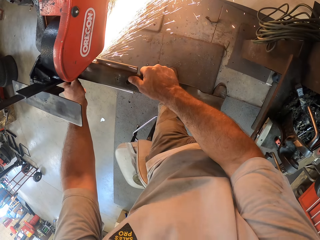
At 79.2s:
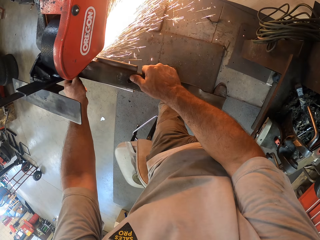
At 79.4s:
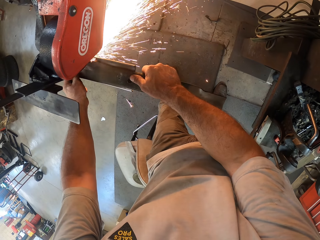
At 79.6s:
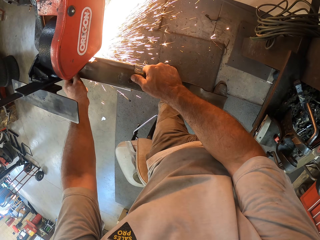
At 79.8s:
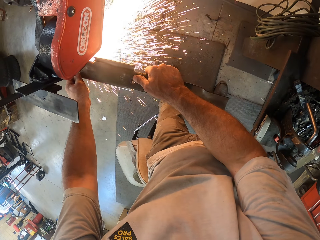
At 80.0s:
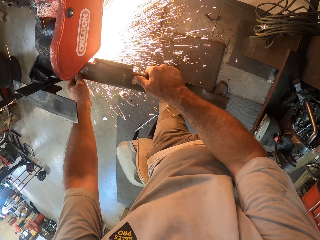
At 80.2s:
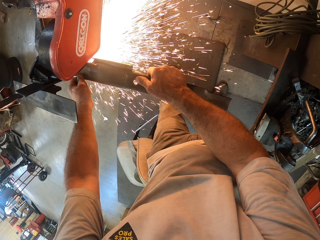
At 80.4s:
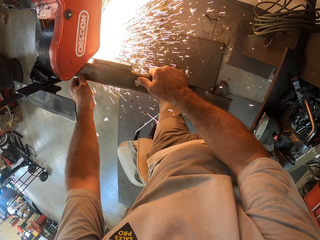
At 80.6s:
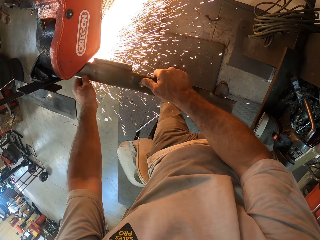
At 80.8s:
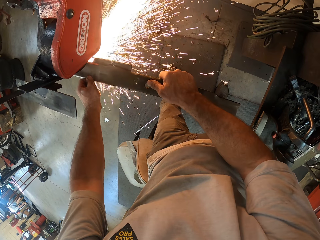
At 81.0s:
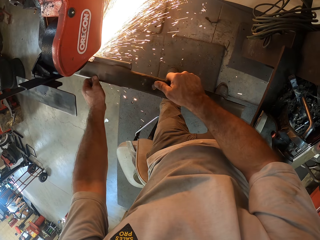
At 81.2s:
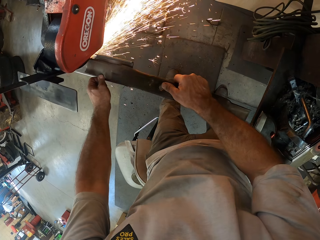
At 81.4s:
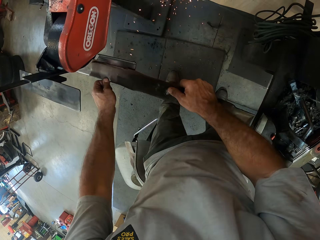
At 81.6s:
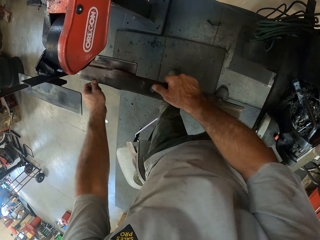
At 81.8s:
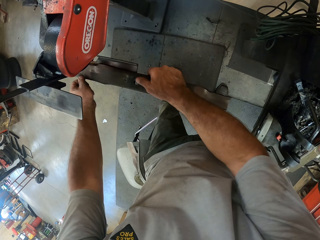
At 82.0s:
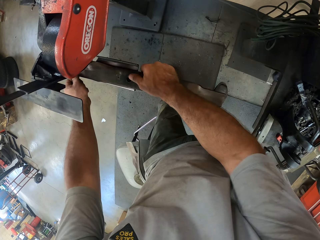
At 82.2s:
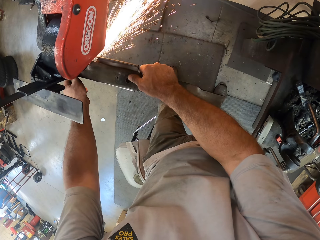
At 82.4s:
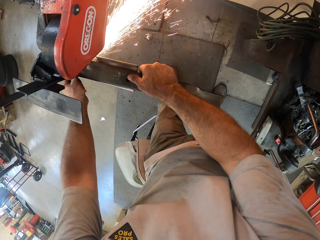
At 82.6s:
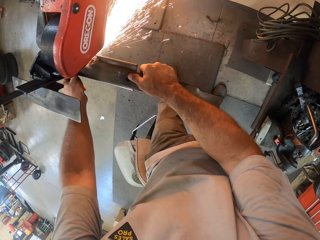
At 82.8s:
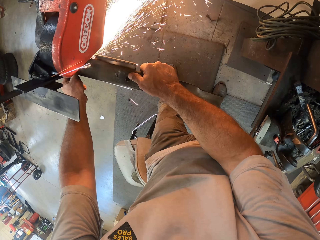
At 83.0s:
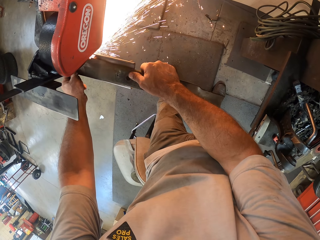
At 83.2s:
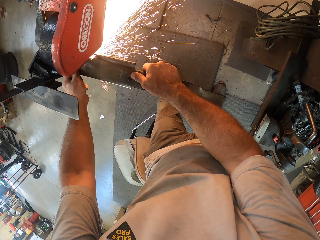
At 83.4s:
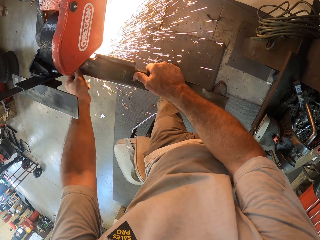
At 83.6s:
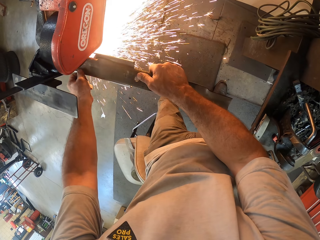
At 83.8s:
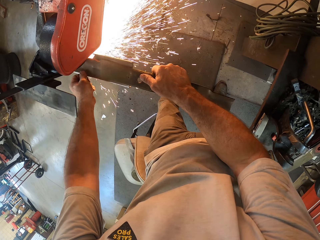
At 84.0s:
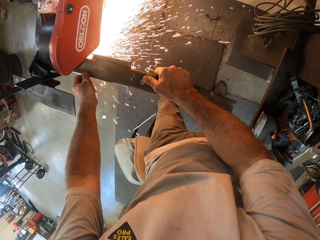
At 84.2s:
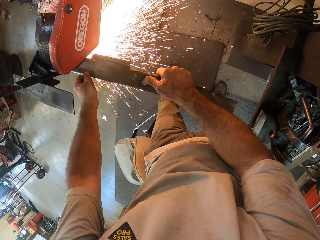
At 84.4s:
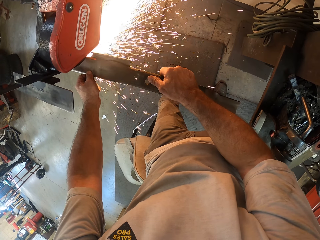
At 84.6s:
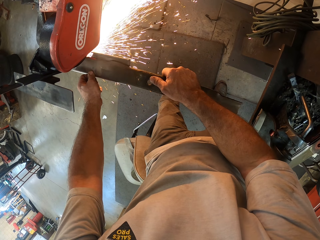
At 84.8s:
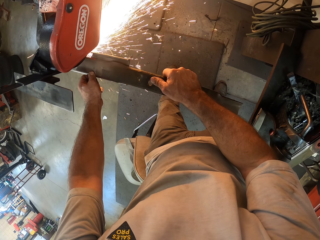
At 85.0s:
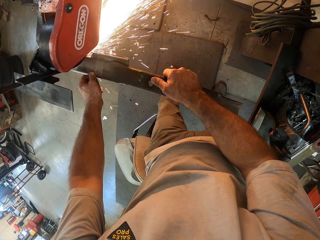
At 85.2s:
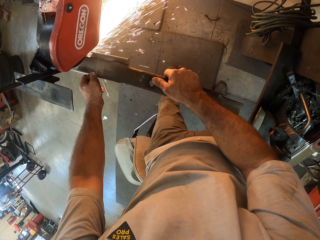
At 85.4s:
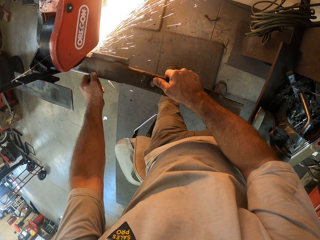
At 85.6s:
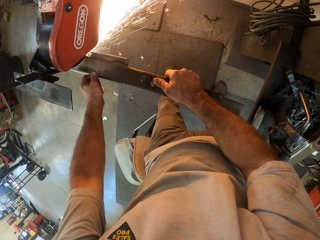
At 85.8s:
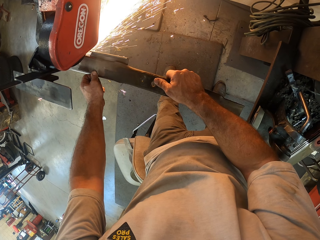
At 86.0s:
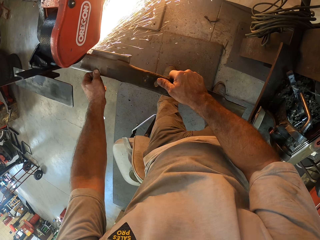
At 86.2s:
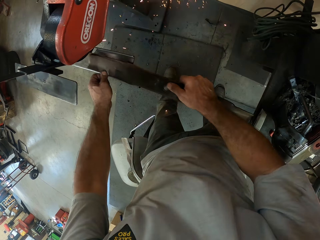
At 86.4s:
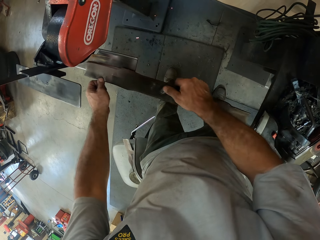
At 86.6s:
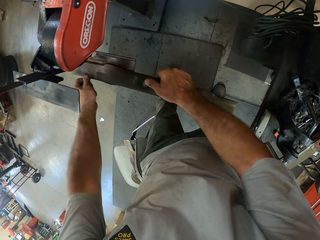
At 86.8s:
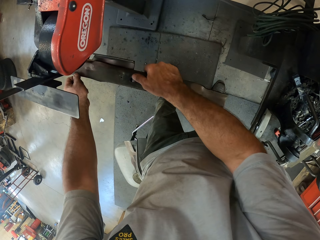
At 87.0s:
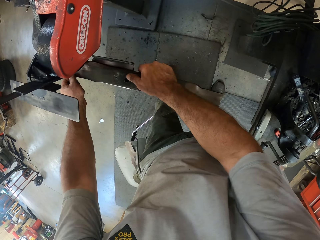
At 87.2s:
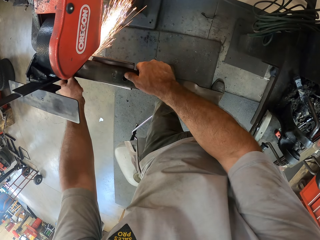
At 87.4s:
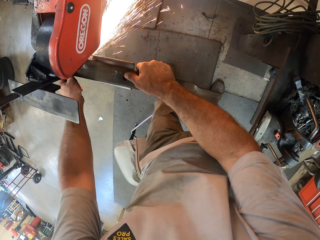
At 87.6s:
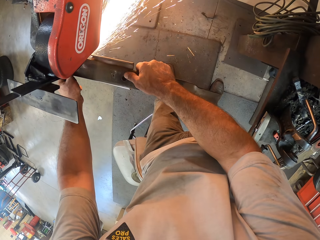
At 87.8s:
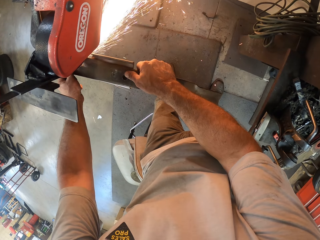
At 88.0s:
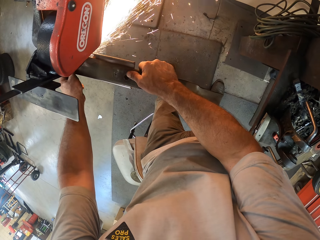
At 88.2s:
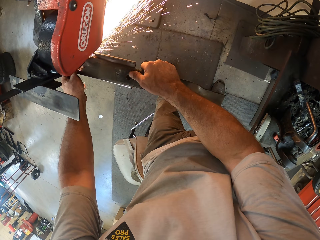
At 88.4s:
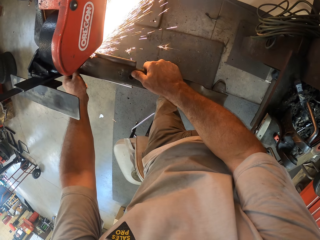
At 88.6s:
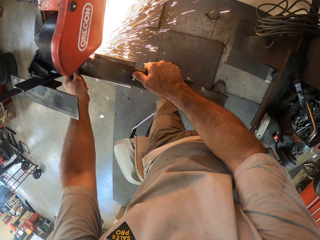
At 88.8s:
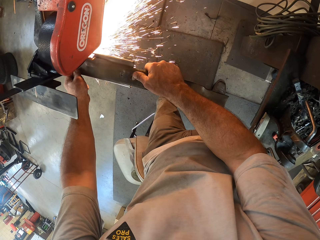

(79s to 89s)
A man picks something. The man places something on the table. The man walks in the workshop.

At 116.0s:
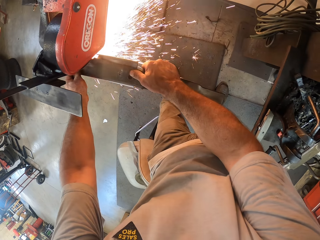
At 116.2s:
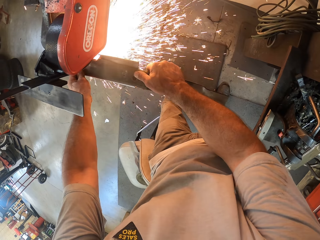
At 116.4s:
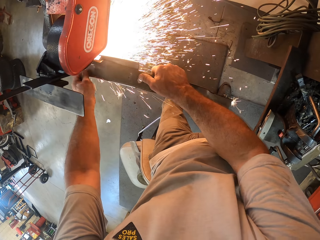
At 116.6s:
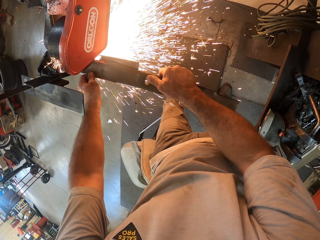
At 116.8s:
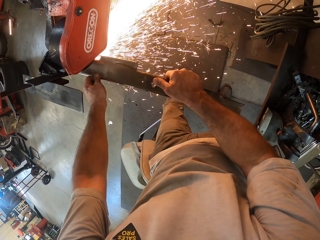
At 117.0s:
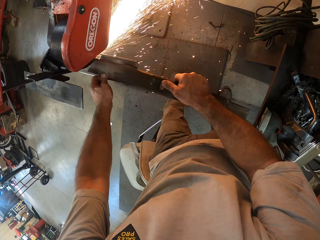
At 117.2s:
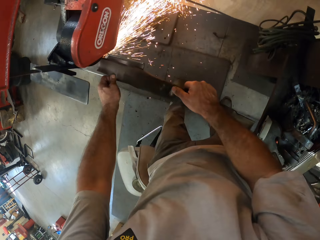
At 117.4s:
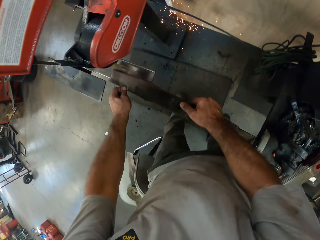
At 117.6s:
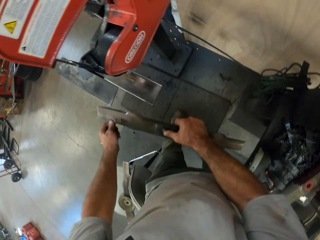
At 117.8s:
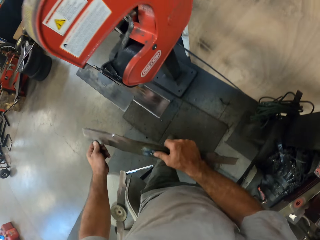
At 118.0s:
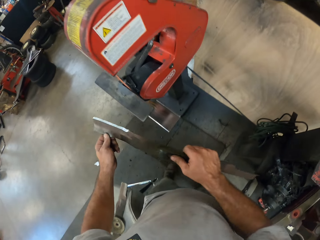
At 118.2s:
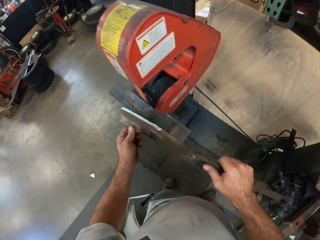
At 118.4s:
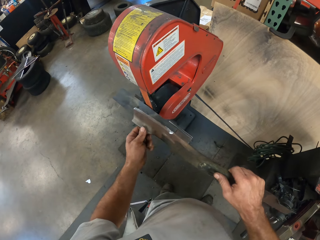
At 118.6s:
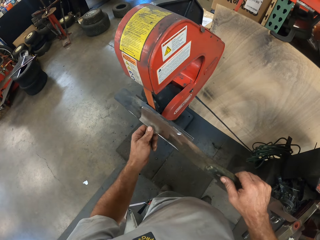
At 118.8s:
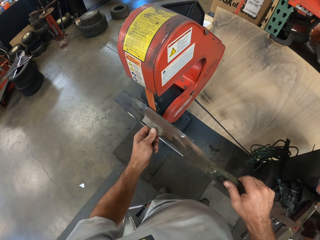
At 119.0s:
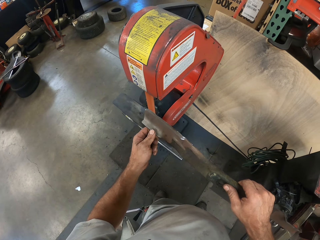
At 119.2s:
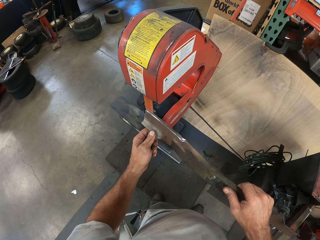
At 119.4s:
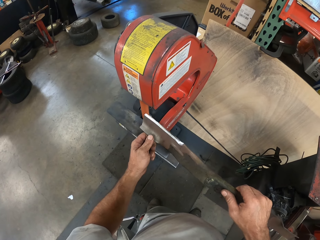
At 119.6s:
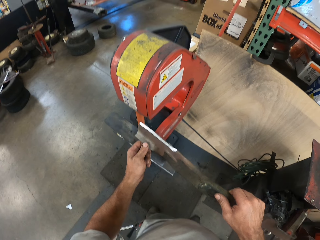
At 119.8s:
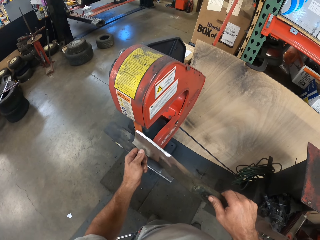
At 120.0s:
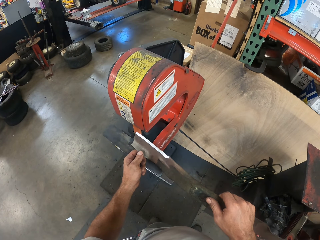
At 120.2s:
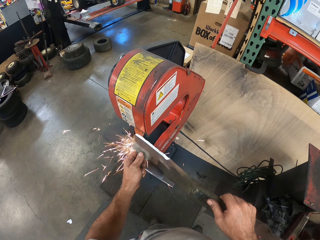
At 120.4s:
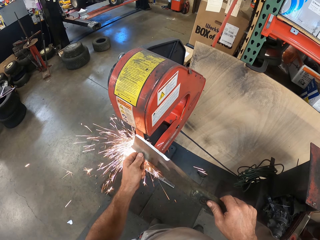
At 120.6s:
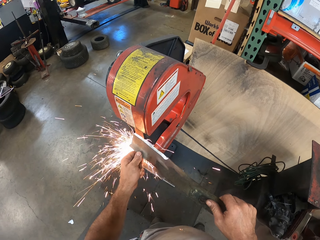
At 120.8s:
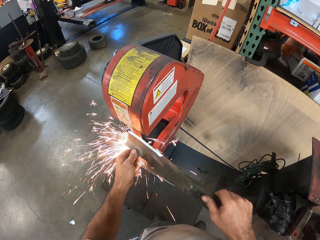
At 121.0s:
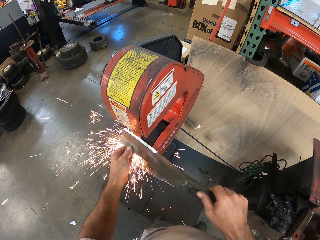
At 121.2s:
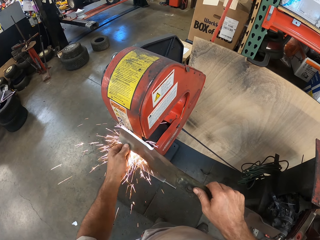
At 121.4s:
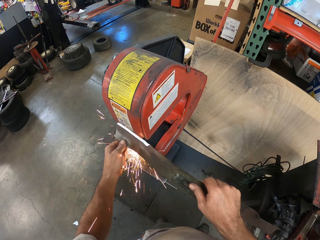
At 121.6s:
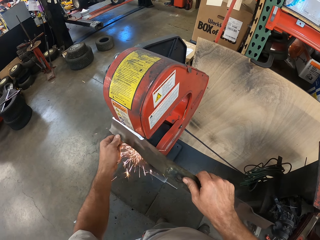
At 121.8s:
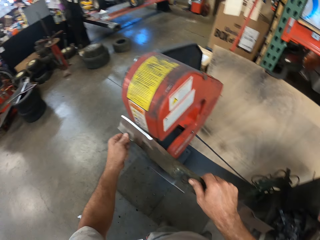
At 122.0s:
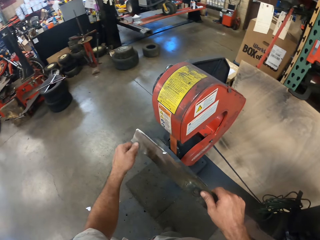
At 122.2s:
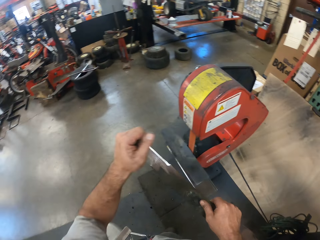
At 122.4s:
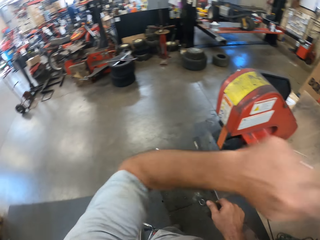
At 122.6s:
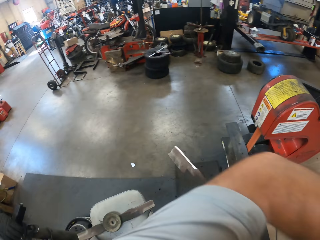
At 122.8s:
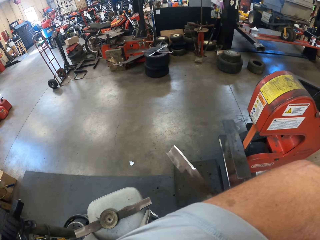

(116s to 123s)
The camera wearer lifts the blade of the mower towards the top of the filing machine with his hands. He files the blade of the mower in his hands with the filing machine. He removes his right hand from the blade of the mower. He holds the lawn mower blade. He touches his face.

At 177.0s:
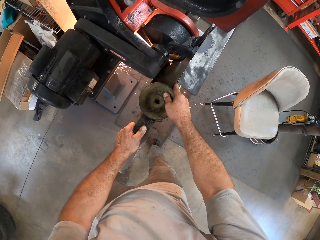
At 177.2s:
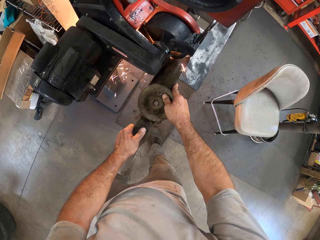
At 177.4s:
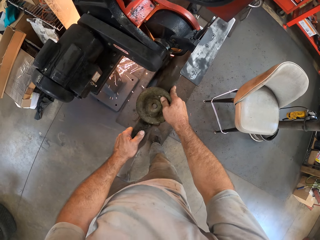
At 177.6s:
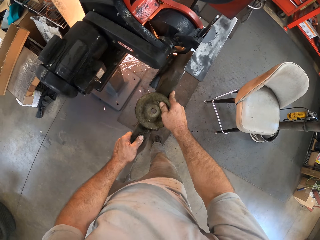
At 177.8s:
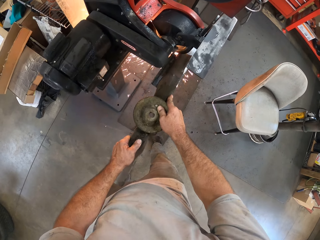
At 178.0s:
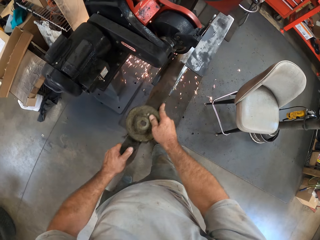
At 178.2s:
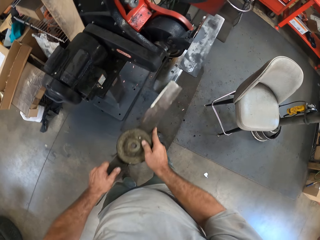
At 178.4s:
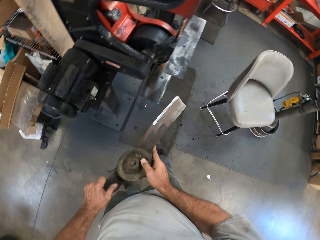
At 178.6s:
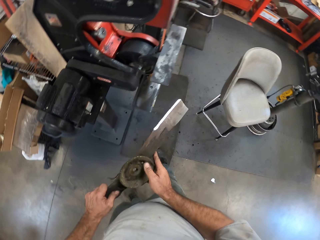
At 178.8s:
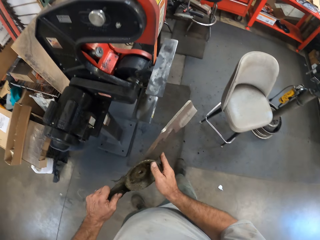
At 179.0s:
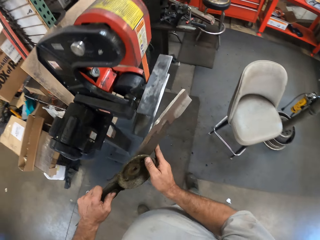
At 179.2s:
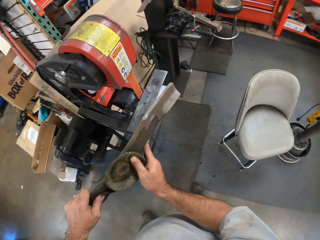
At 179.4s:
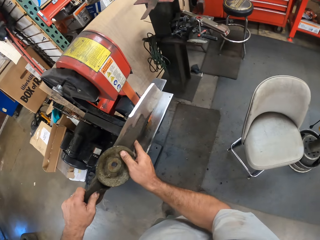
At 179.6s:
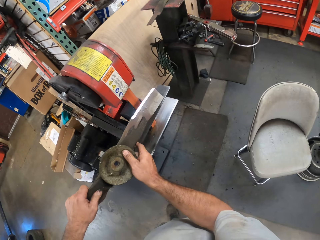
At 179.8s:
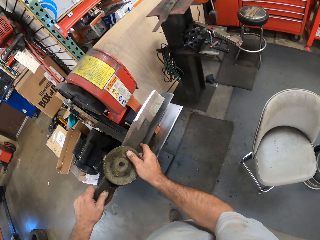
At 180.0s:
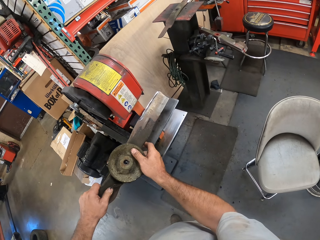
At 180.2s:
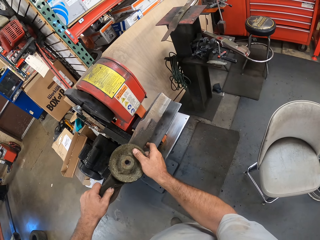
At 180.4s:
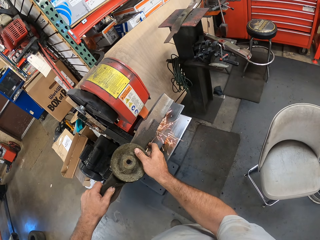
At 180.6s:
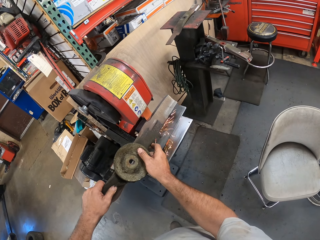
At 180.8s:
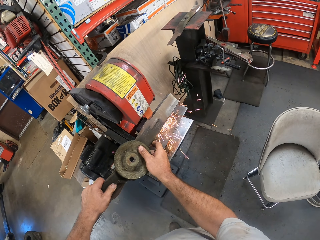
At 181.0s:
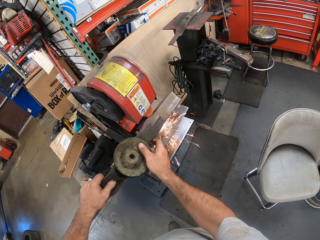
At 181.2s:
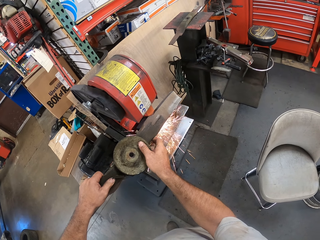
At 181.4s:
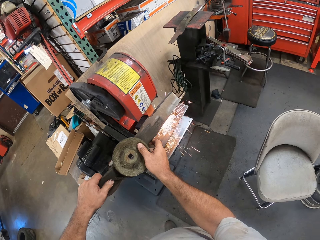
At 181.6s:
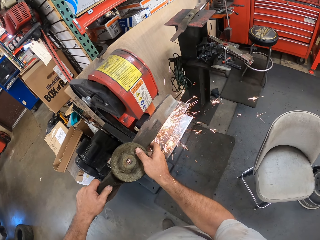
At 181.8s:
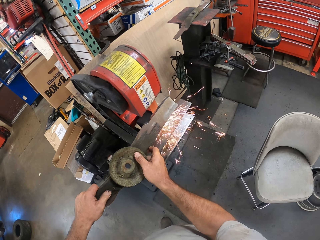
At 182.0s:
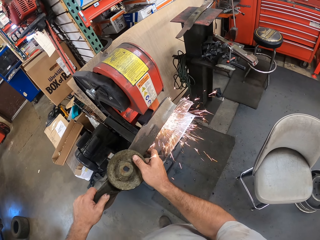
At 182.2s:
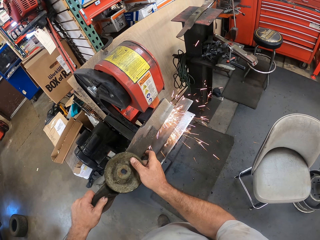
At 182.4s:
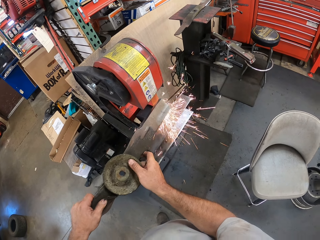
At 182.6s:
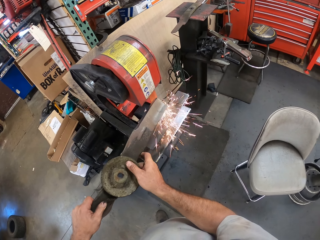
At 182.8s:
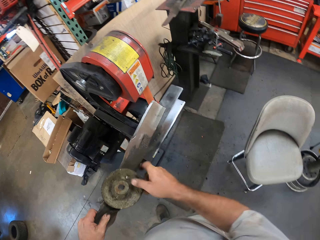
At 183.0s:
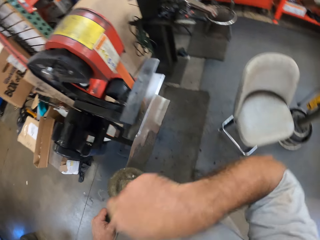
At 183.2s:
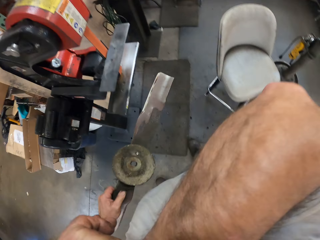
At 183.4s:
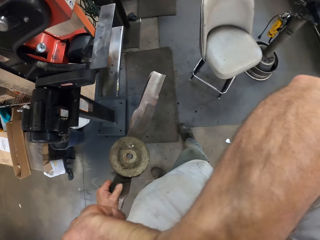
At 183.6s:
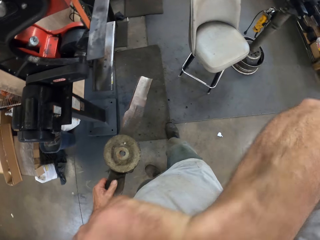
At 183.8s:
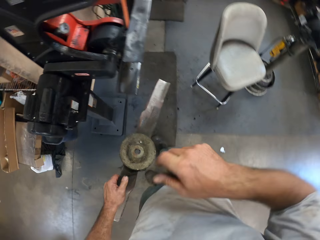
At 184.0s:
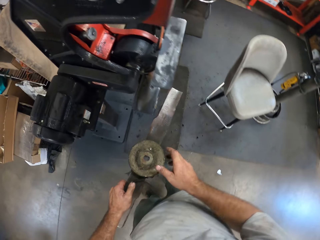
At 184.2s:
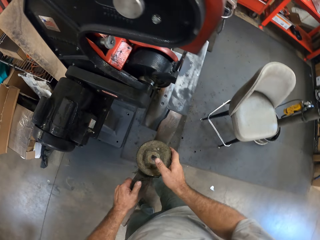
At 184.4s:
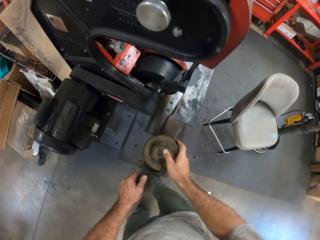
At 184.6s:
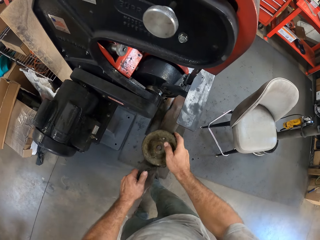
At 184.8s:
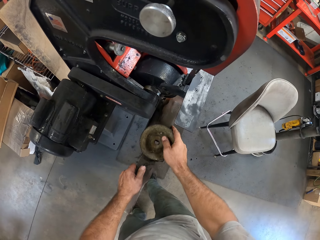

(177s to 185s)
The camera wearer lifts the second blade of the mower towards the top of the filing machine with his hands. He files the second blade of the mower in his hands with the filing machine. He removes his right hand from the second blade of the mower. He touches his face with his right hand. He moves his leg. He sharpens the lawn mower blade. He holds the second blade of the mower with his hands.
